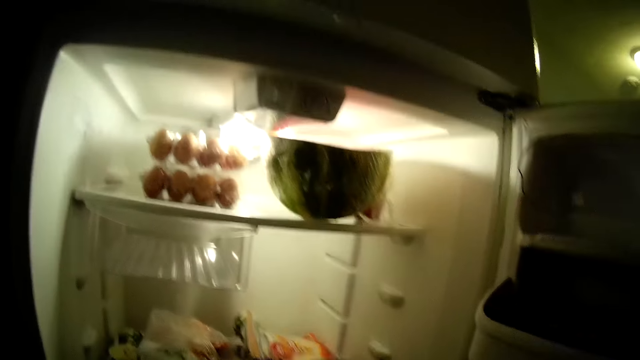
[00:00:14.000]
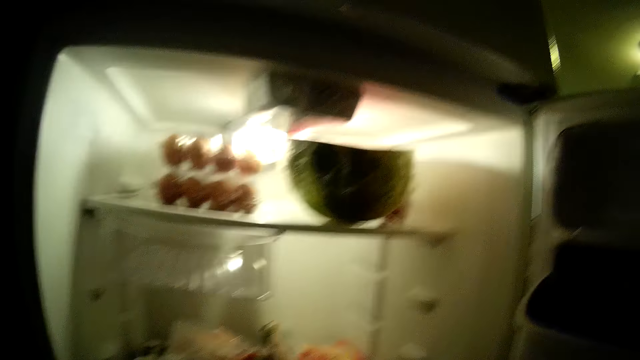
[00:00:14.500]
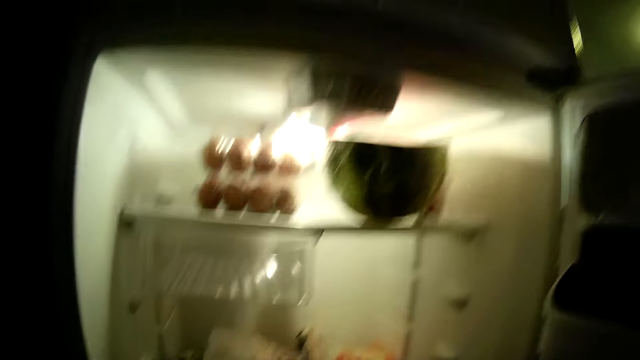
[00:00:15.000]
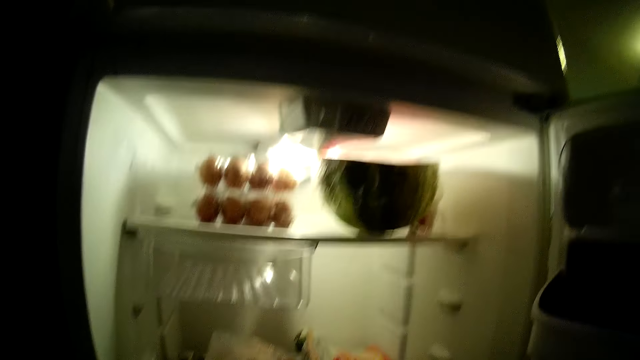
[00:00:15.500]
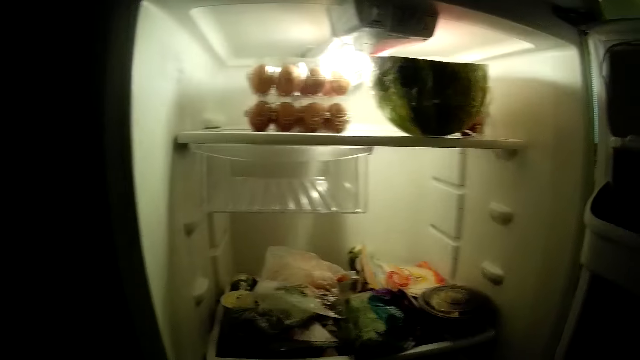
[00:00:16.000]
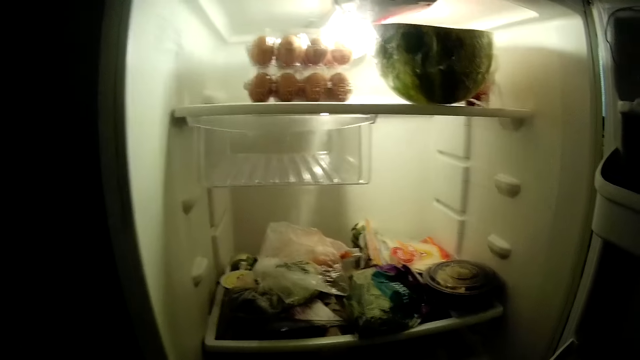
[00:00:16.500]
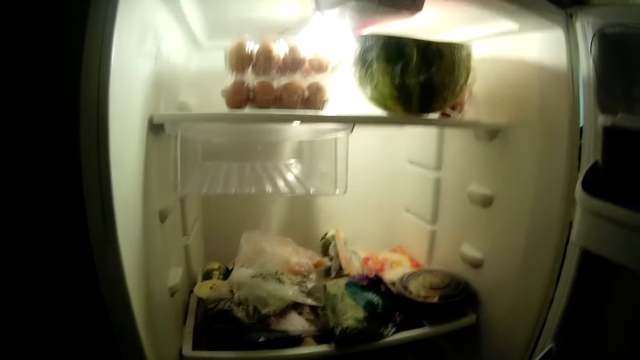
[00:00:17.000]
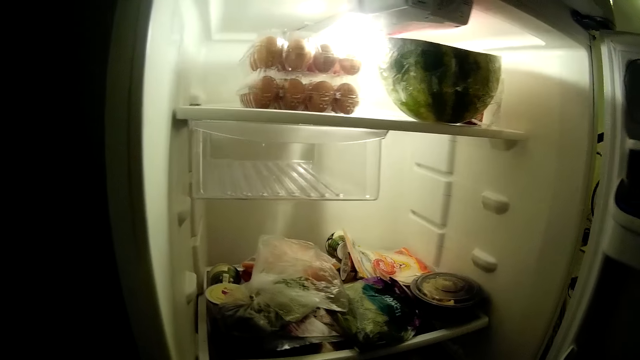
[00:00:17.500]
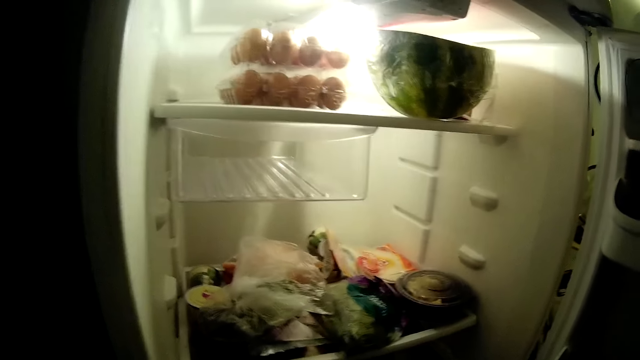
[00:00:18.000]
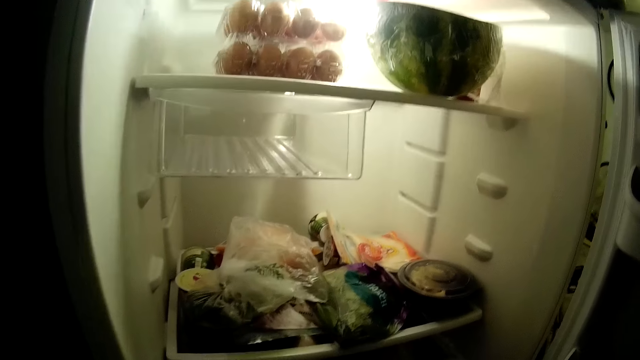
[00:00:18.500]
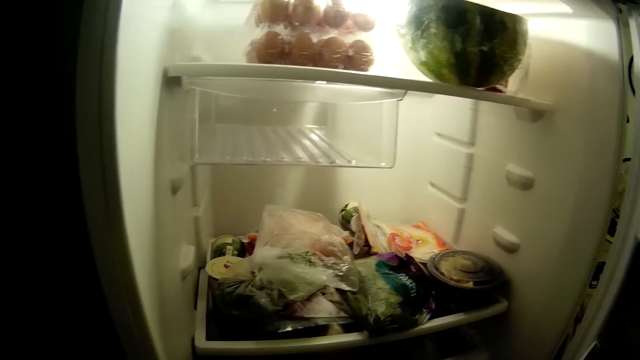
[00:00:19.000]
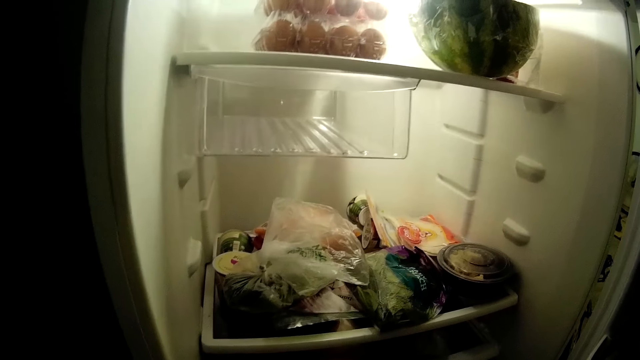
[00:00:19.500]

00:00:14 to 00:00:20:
The camera wearer searches through the refrigerator with both hands.

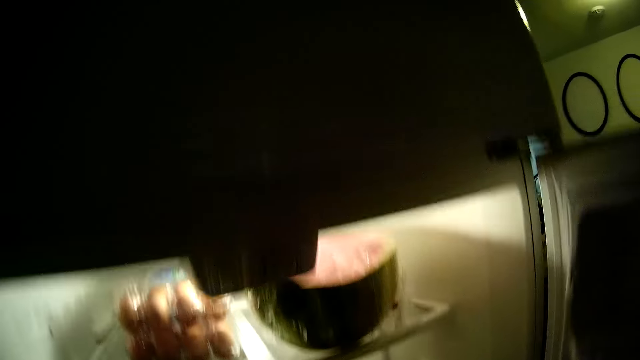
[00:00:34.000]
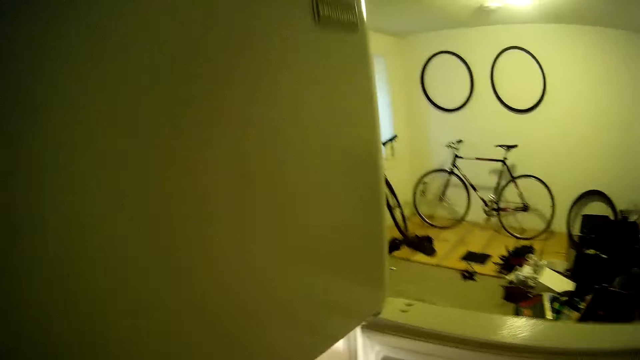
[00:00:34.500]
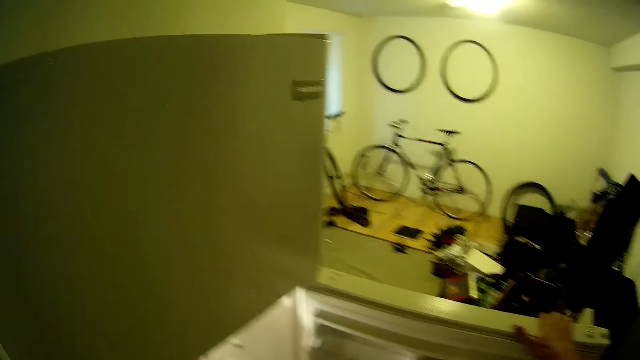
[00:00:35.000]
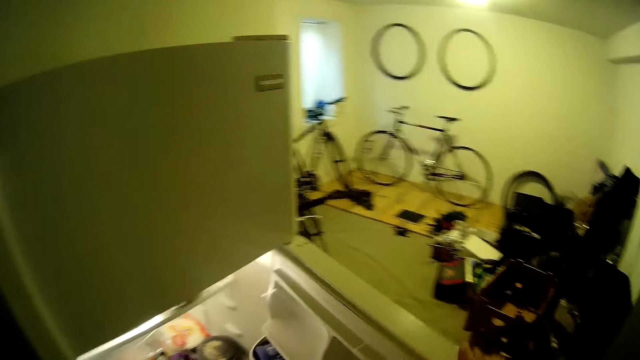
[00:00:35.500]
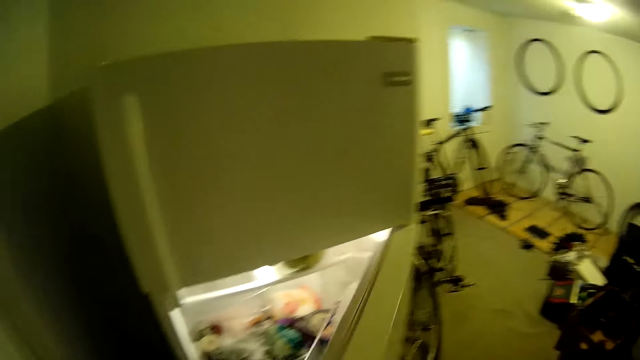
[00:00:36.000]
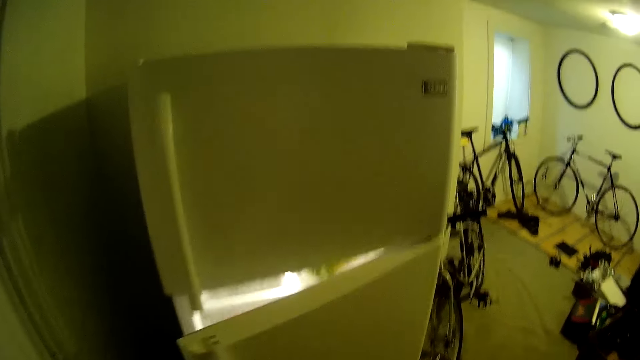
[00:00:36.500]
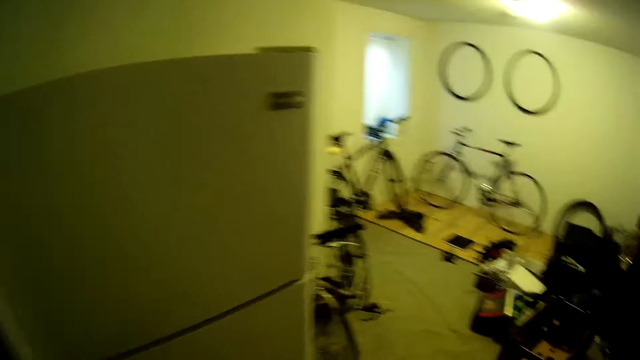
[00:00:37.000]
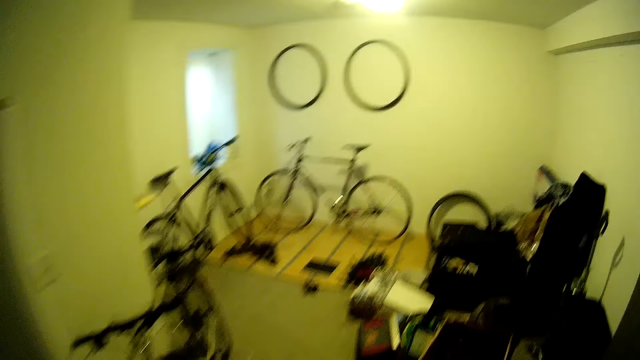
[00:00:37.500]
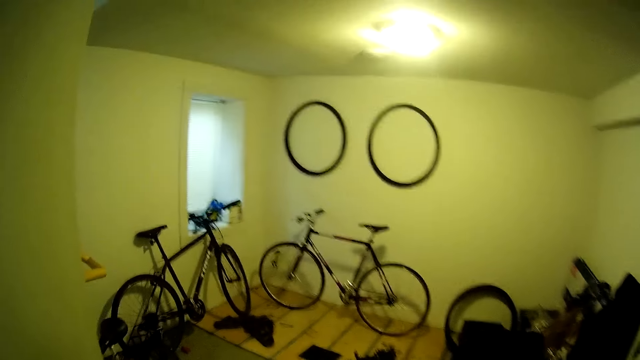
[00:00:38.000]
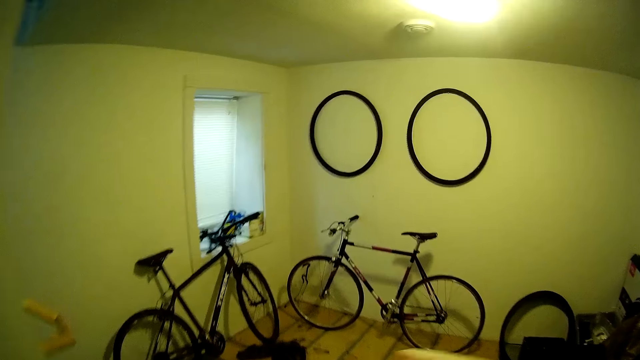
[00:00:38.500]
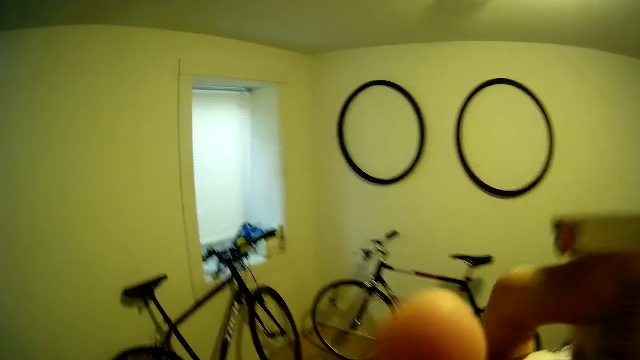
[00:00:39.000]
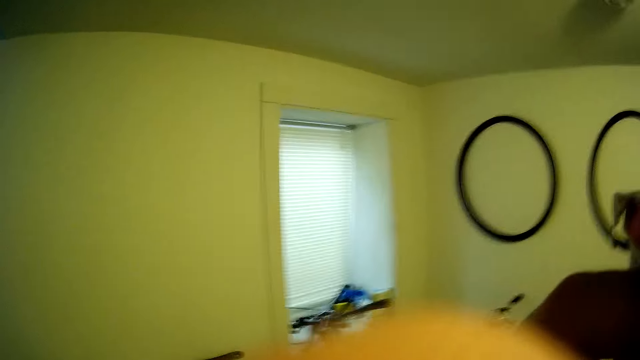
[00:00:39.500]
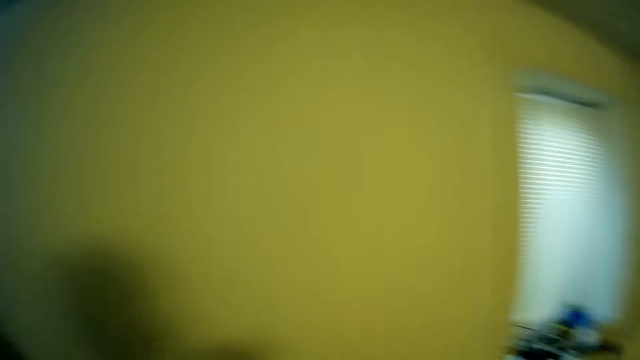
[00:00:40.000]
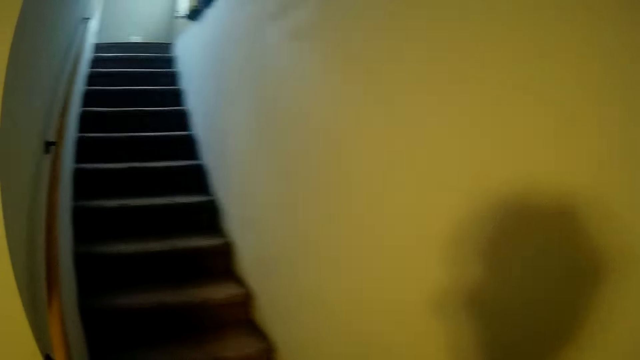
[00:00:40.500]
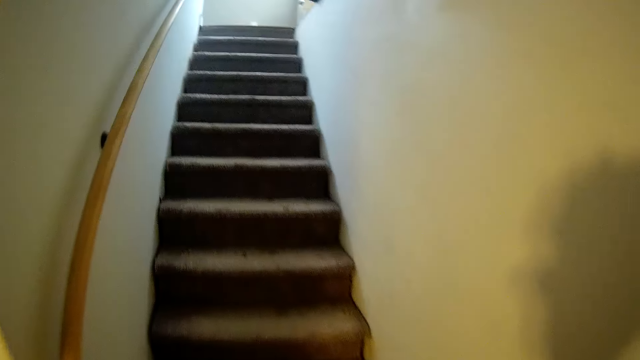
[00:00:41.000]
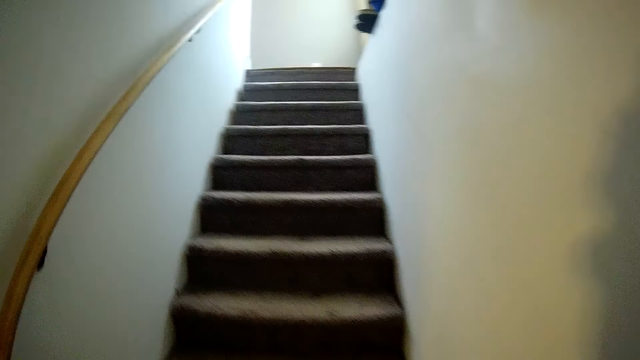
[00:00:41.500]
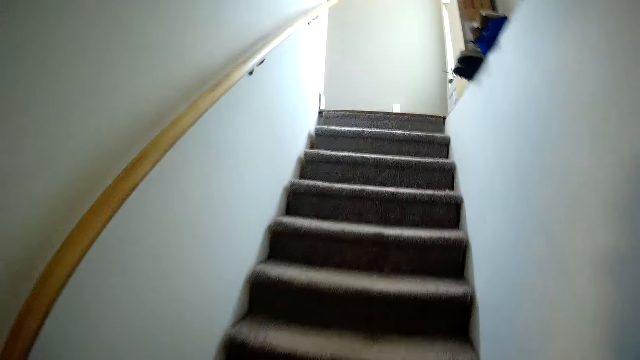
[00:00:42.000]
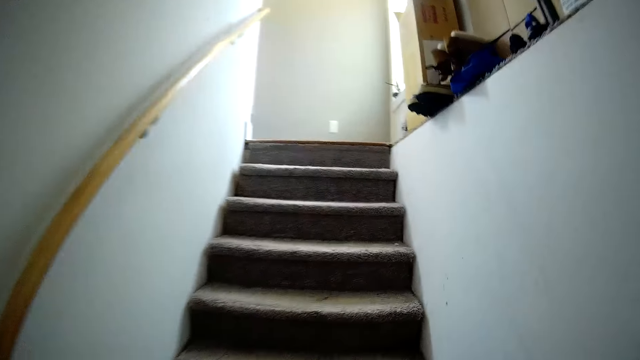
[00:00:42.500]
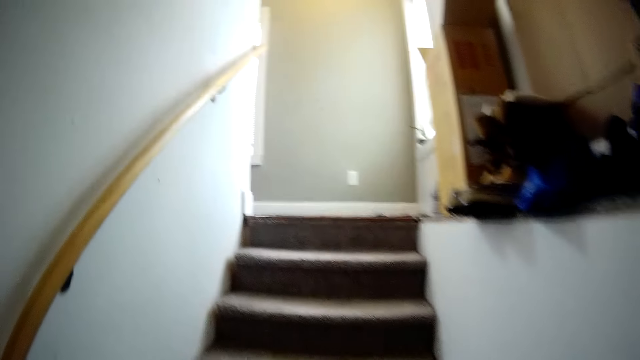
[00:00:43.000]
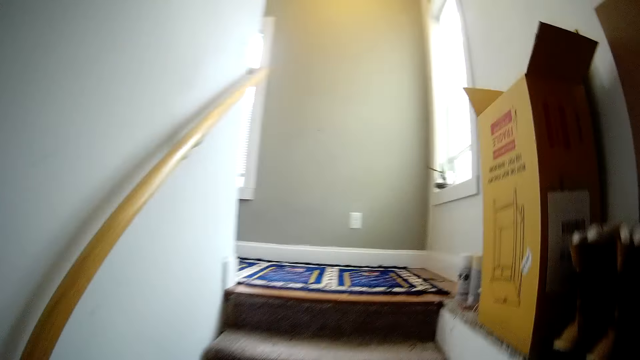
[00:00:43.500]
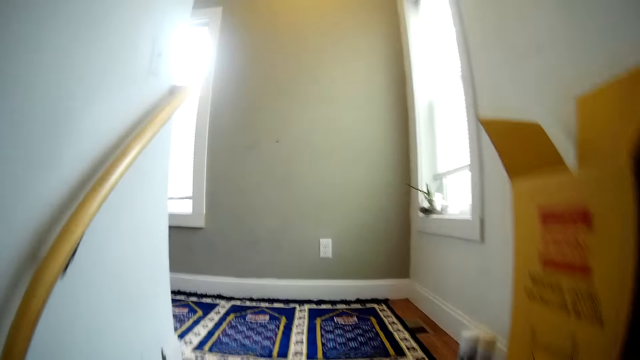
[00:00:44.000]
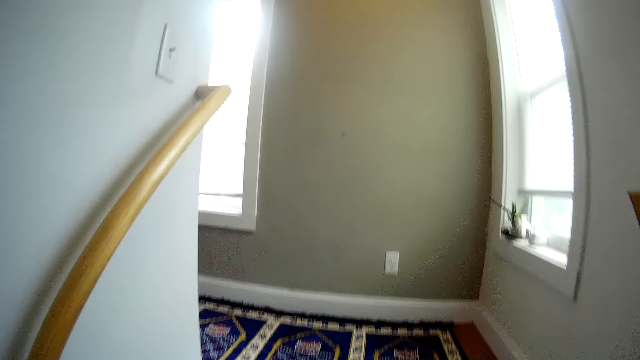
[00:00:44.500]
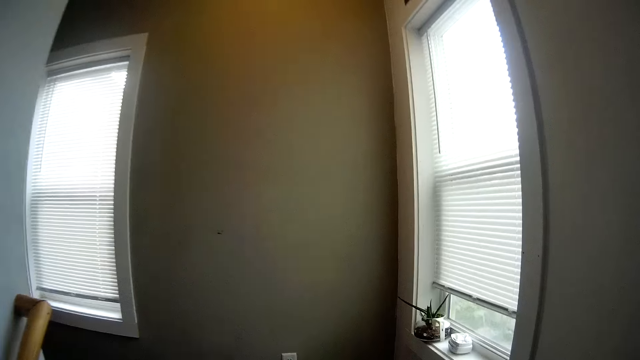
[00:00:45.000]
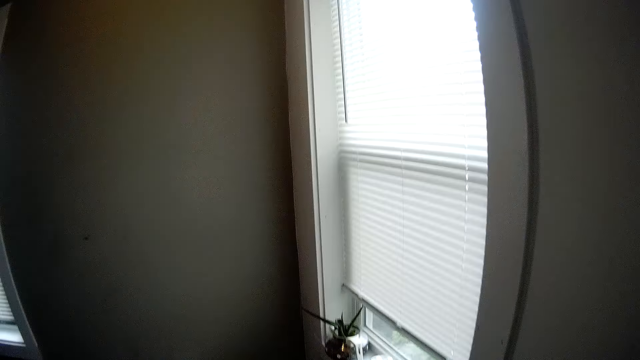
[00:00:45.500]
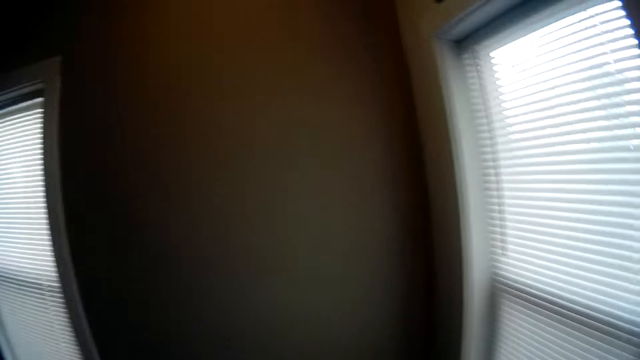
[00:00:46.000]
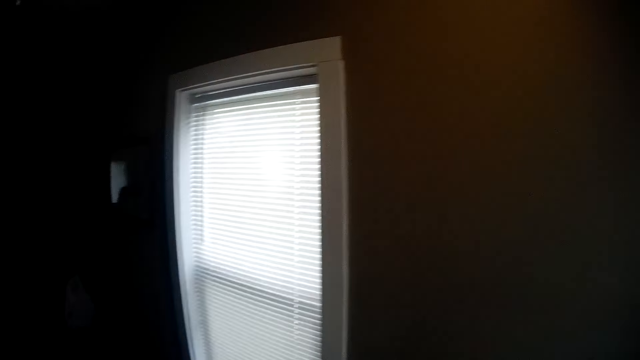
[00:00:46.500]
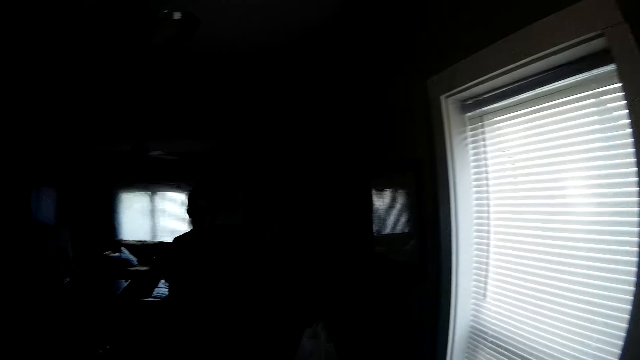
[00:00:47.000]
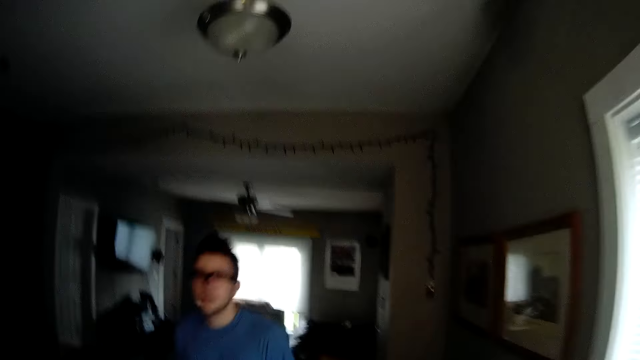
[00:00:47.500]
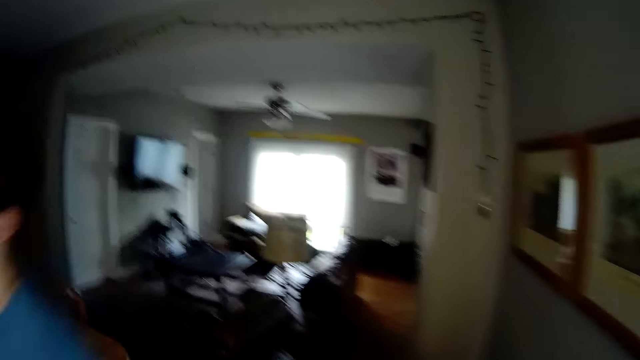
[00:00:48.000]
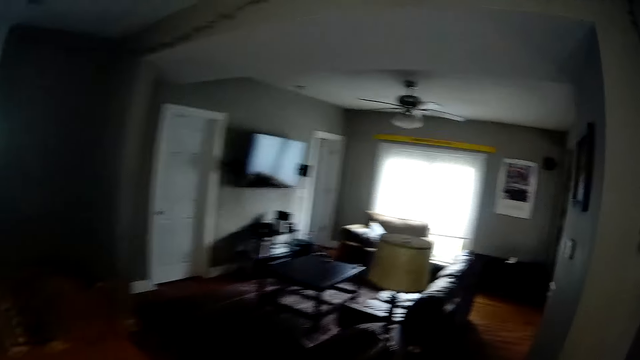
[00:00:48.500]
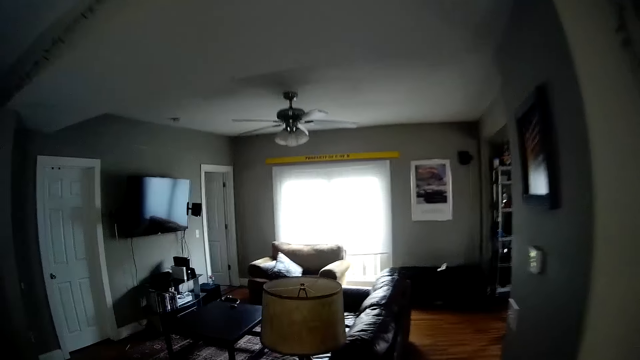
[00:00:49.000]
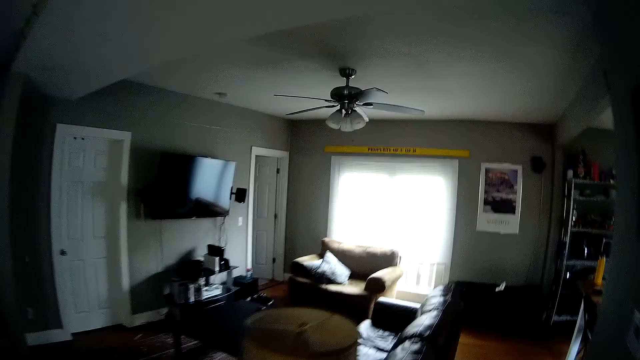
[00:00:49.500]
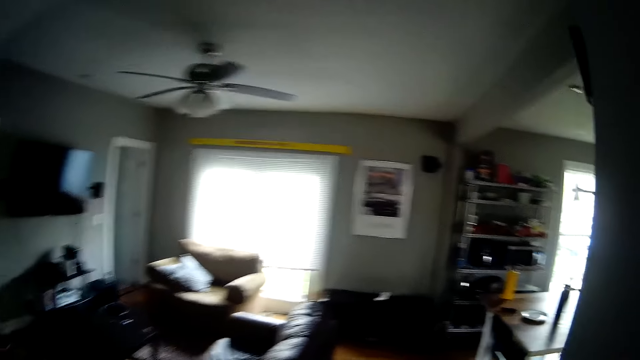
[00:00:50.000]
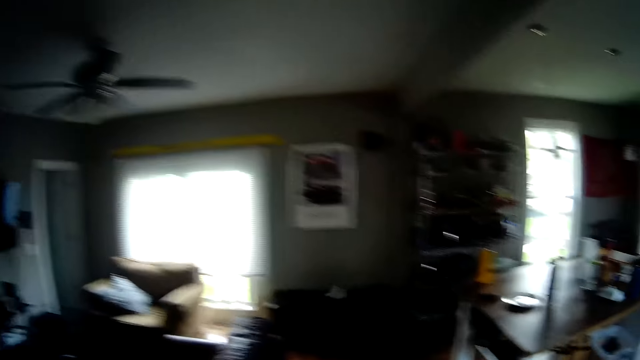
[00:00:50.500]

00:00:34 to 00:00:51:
The camera wearer closes the refrigerator with his right hand. He walks in the house. He climbs up the flight of stairs into a room. A man walks in the house. The camera wearer walks in the house.
